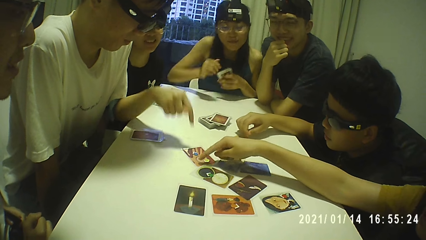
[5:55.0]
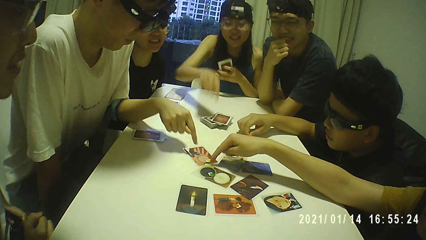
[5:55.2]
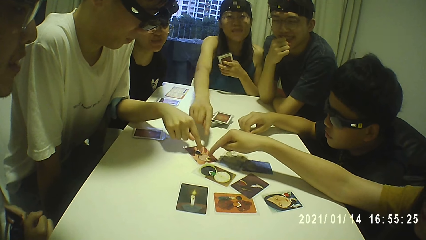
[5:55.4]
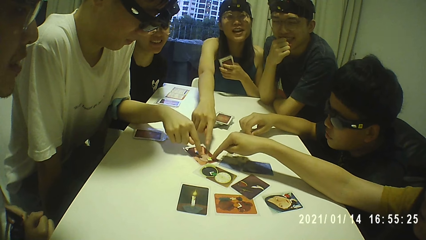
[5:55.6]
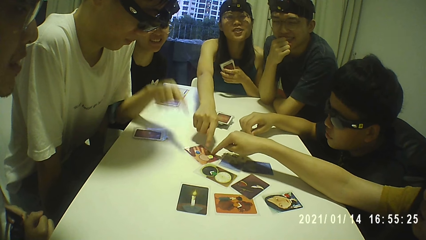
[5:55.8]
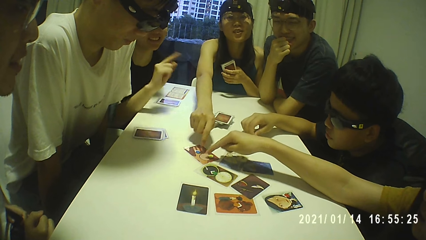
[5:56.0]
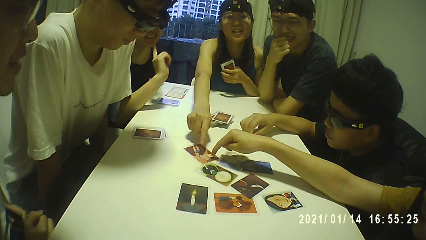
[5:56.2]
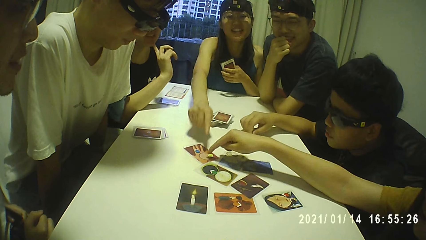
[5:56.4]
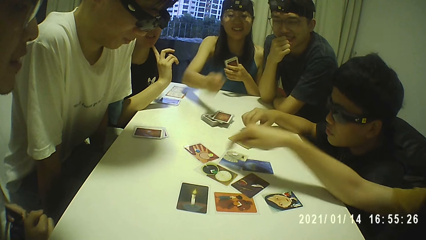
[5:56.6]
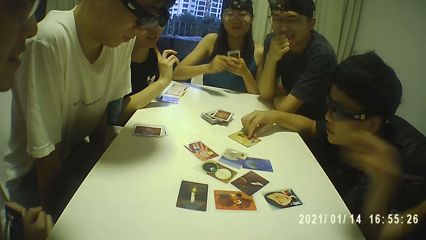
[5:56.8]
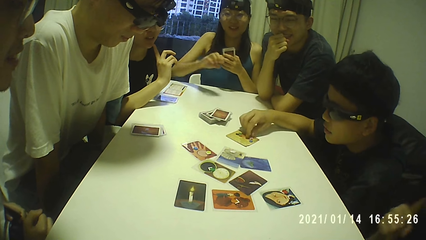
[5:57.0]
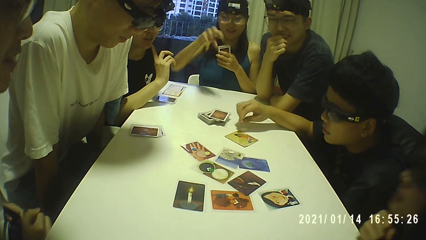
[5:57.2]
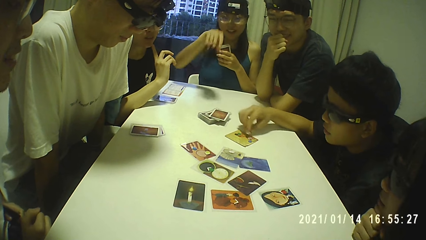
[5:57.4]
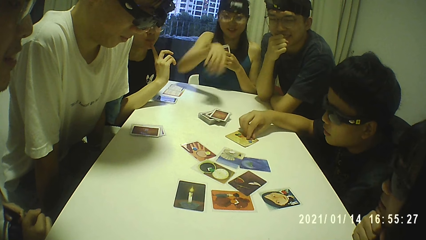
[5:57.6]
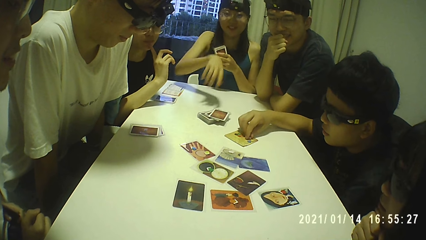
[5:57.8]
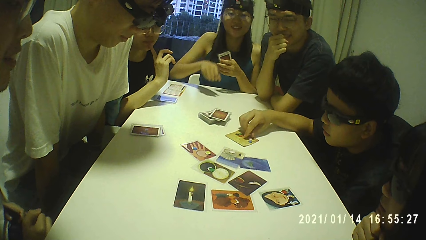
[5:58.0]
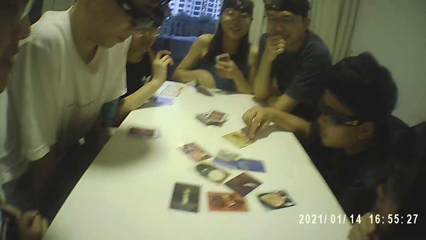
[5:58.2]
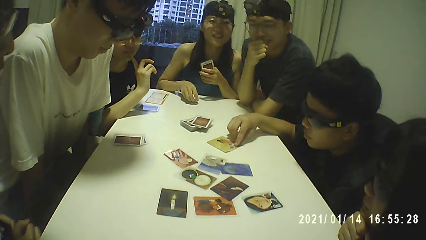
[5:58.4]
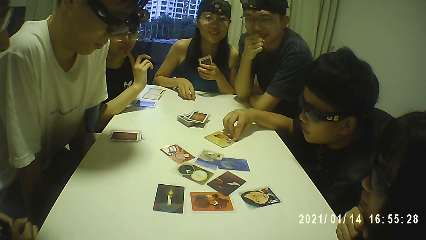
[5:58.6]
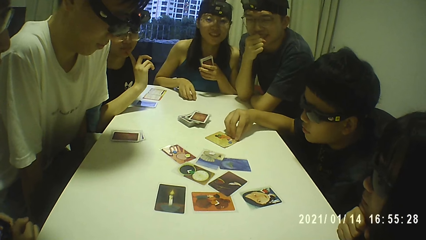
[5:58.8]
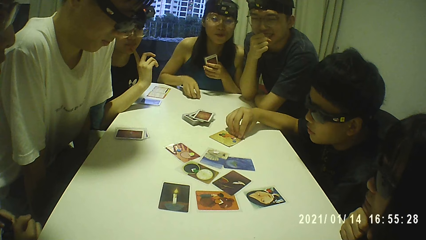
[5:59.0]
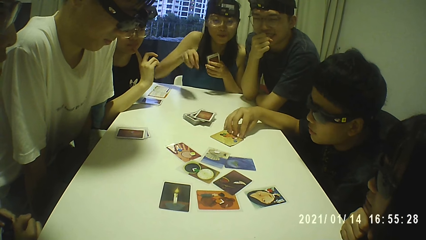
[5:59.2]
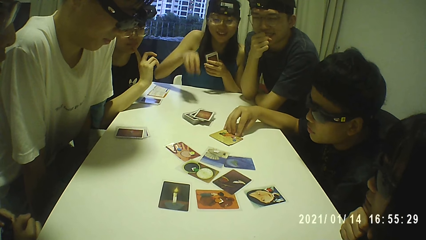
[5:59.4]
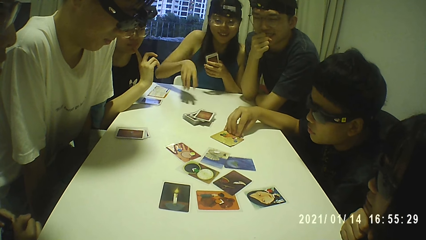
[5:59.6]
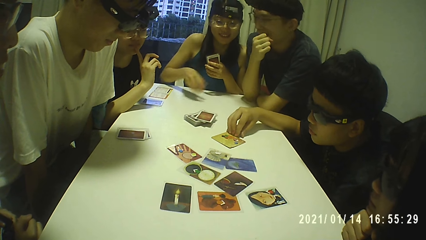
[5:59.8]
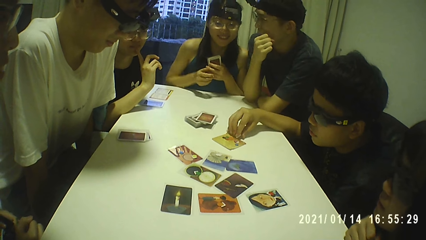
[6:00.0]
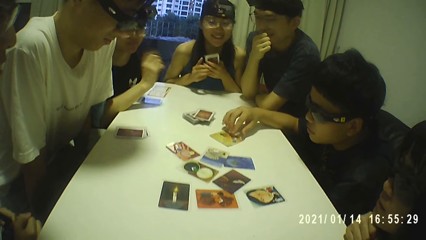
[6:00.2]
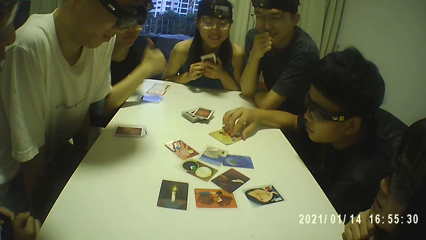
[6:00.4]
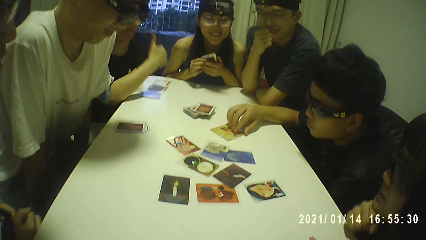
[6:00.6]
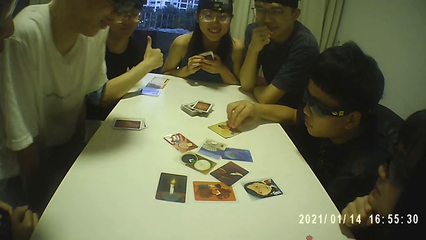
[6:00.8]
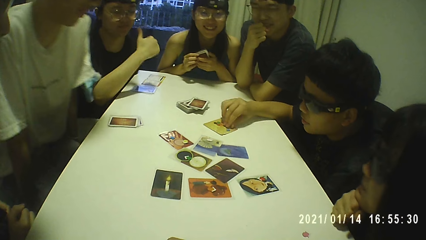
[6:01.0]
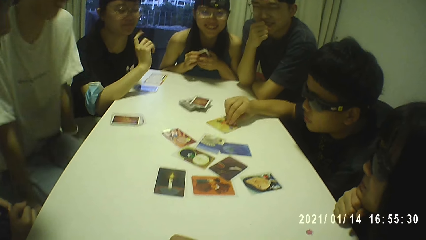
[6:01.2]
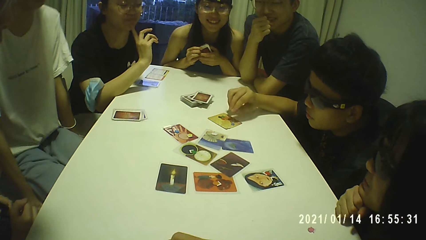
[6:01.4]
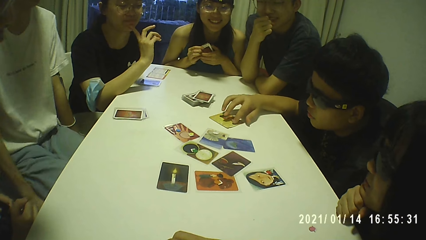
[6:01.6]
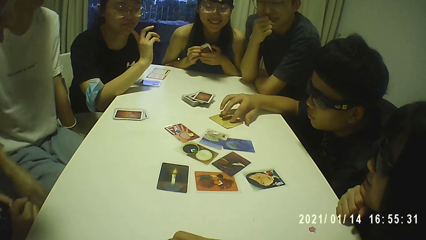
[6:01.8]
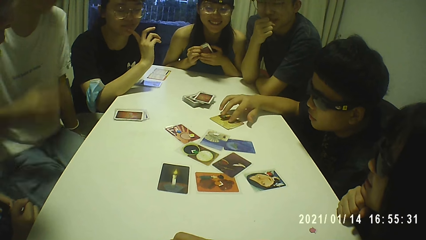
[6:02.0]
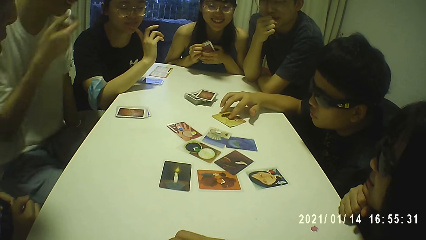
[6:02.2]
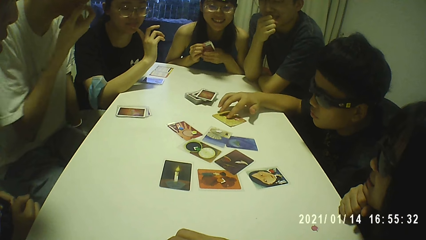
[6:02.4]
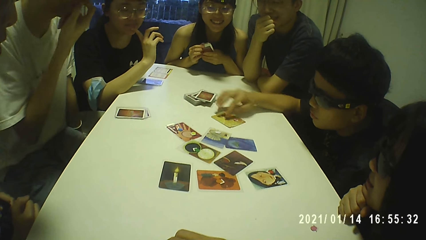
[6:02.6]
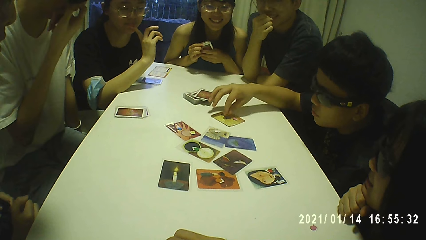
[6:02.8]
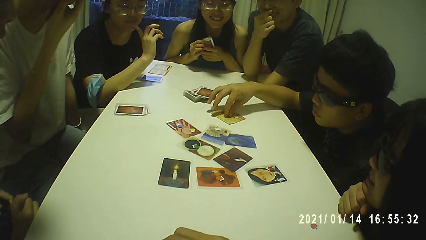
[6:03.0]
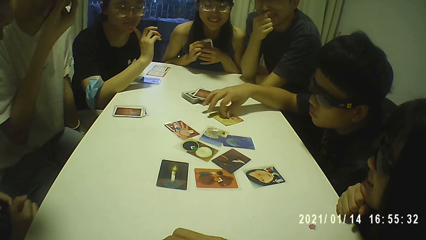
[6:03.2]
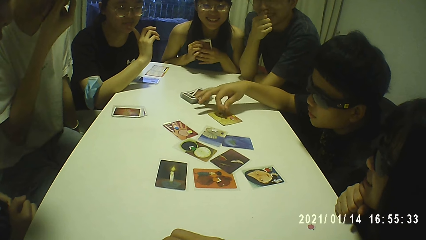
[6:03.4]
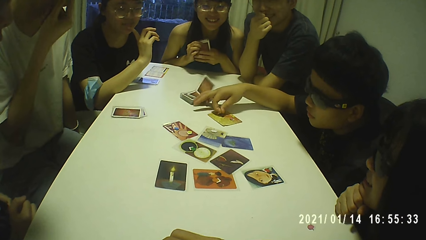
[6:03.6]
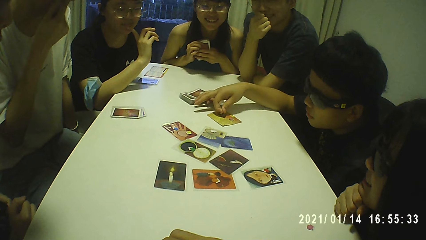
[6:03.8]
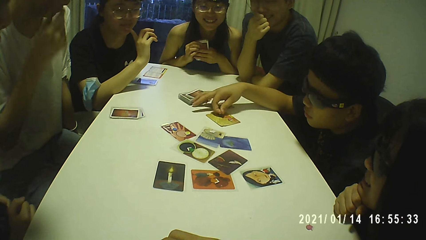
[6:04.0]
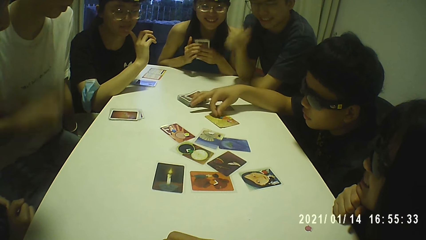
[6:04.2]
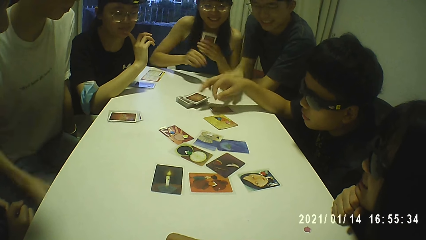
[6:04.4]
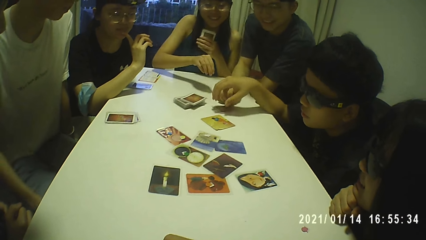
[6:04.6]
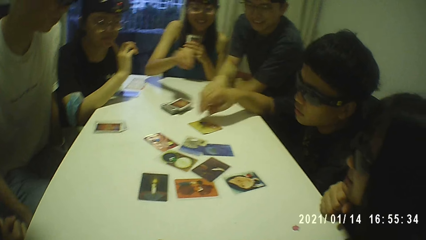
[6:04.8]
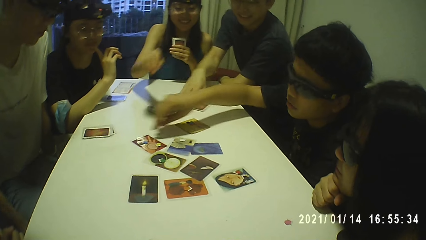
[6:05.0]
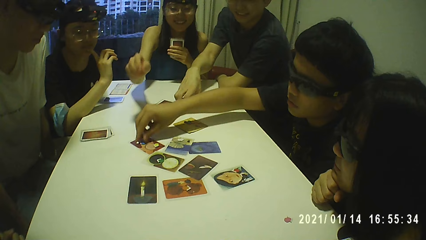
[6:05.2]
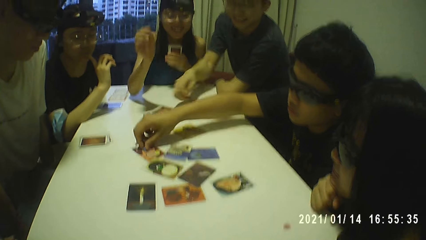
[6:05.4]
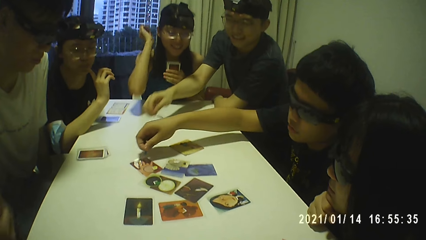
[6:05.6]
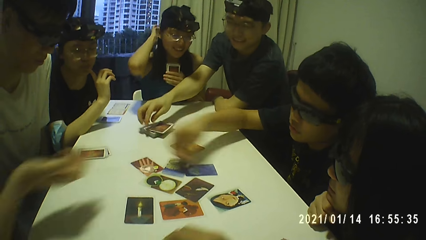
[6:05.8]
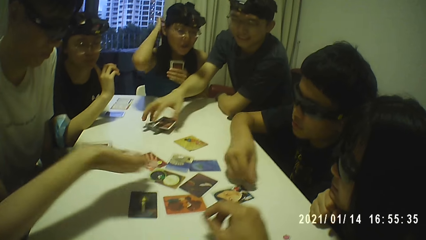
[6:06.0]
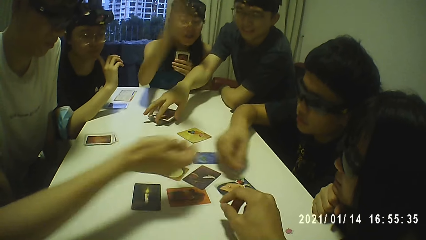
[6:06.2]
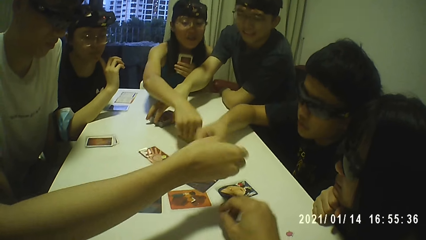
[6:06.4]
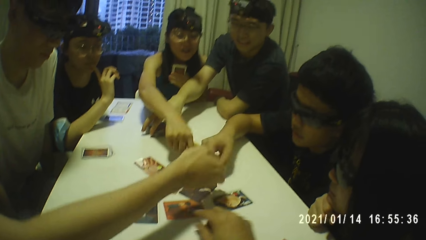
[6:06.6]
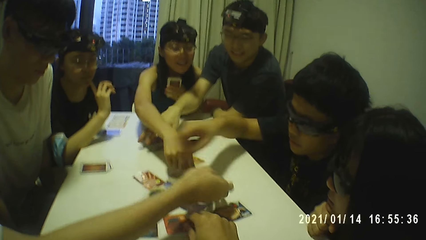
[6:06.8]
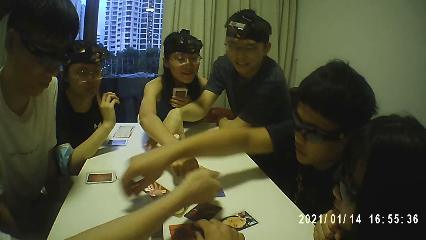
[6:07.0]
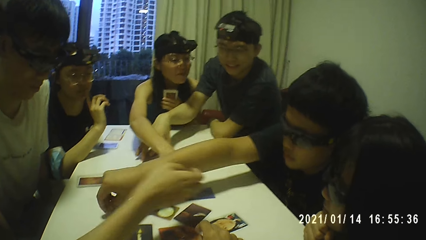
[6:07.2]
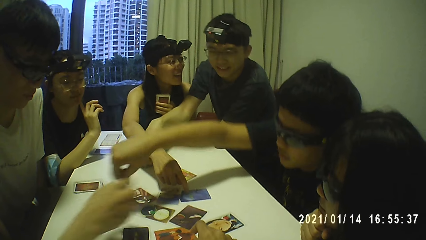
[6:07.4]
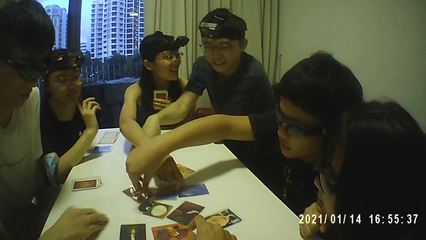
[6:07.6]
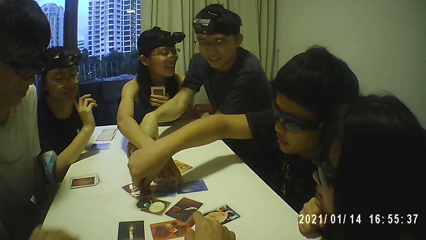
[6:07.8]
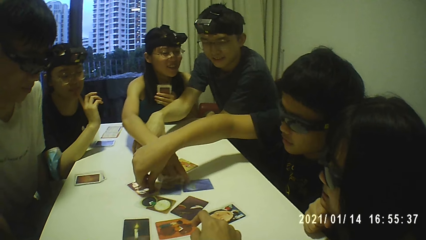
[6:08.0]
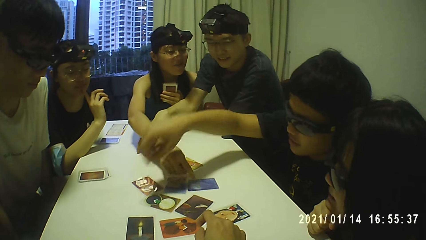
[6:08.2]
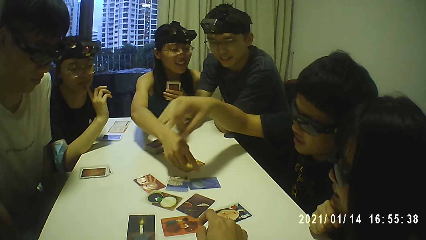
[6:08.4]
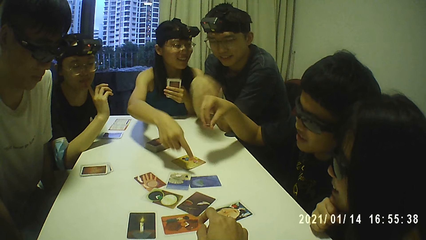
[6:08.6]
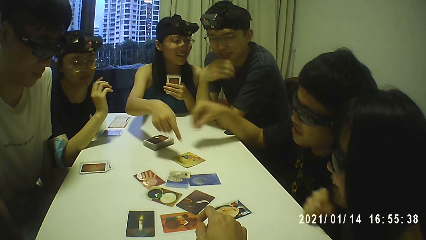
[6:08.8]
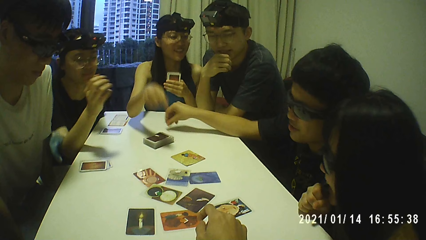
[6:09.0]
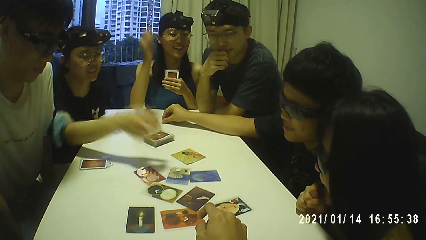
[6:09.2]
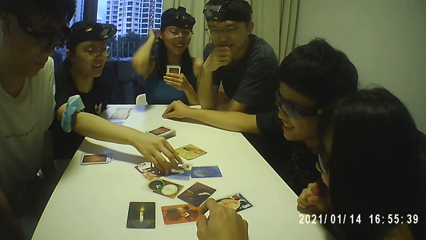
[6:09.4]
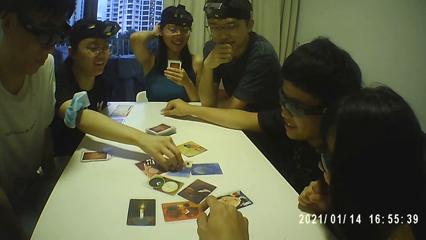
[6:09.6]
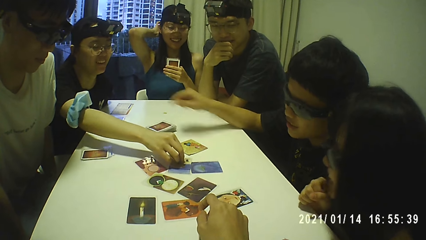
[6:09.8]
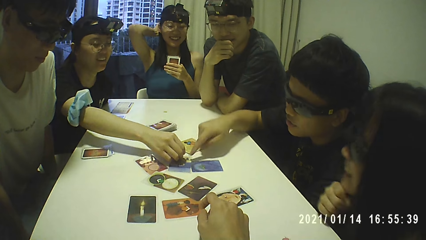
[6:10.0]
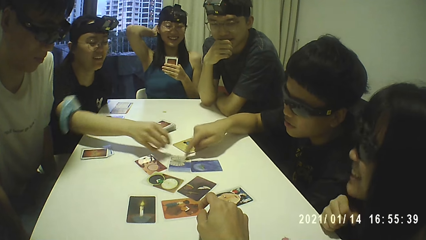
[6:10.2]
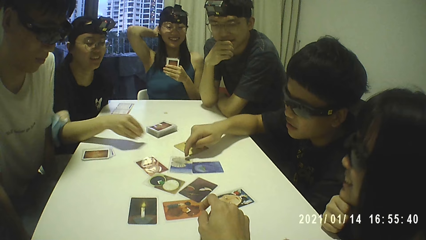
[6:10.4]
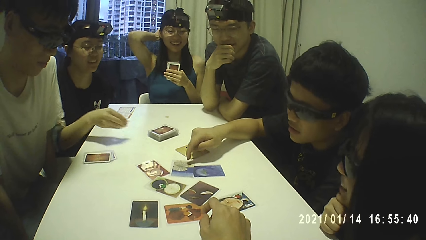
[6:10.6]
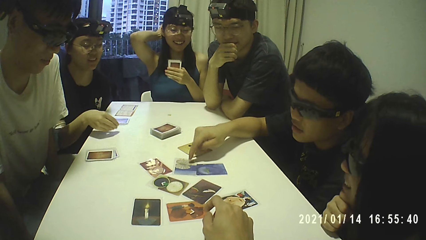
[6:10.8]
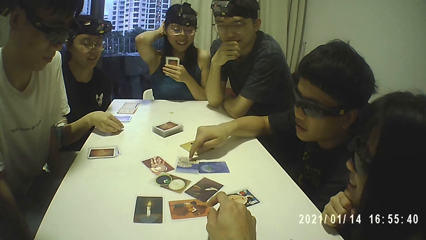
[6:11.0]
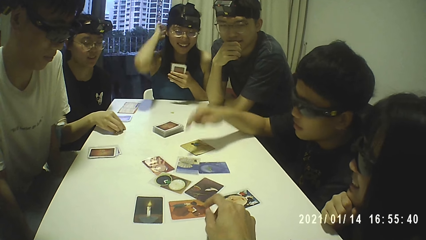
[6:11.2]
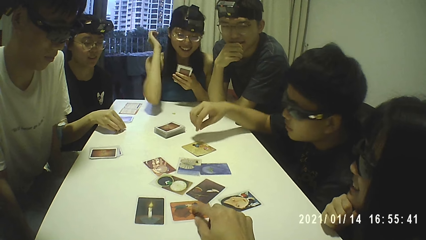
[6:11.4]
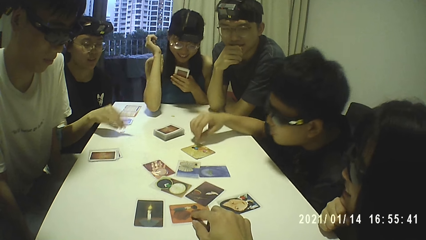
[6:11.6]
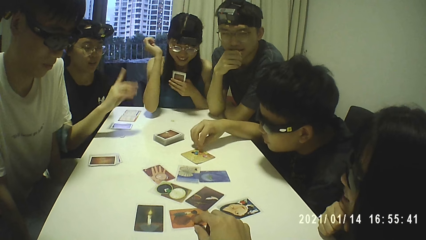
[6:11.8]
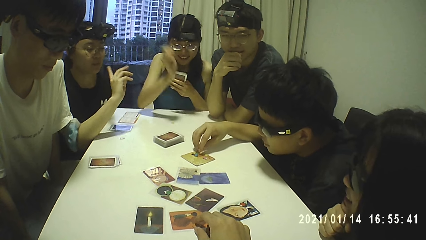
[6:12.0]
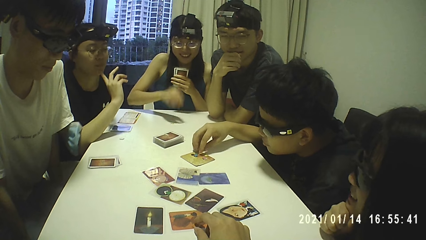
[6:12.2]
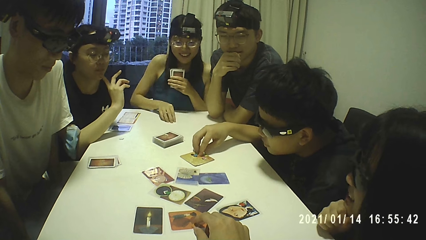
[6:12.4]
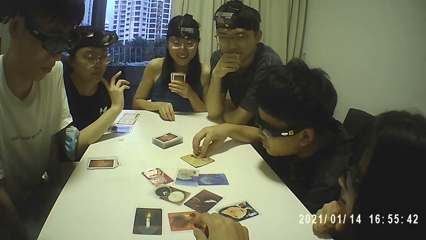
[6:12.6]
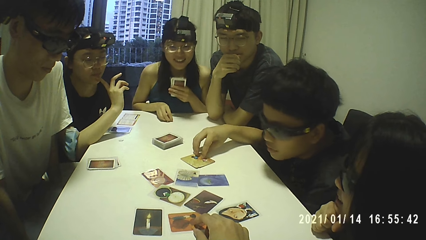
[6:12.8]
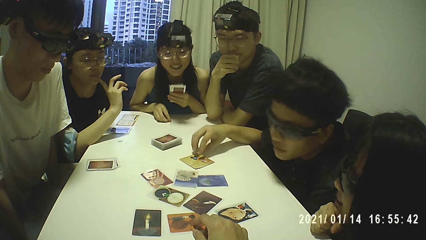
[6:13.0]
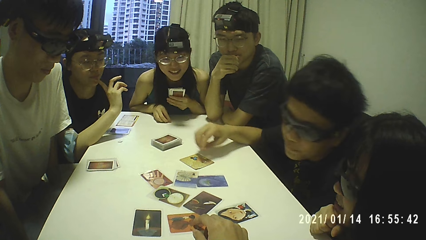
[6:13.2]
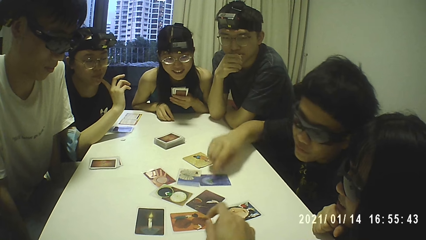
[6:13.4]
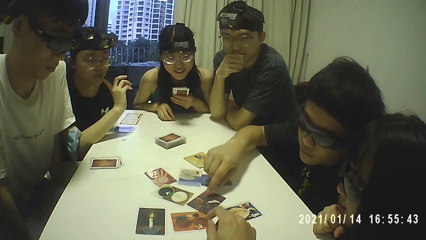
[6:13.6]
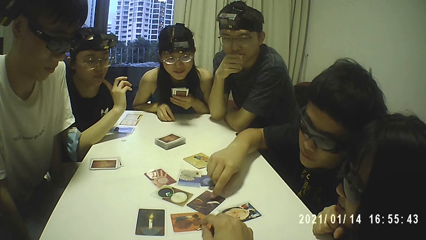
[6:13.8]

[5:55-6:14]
Some people point at the card on the table. The camera wearer interacts with a man. Some of the people take the card on the table. The camera wearer gestures with his right hand on the table.
